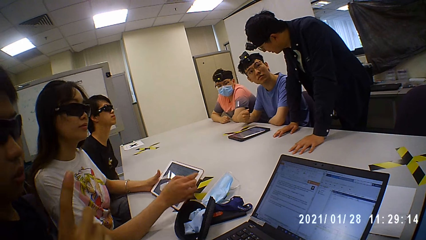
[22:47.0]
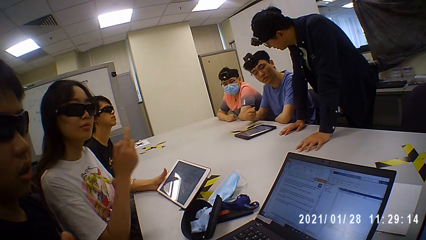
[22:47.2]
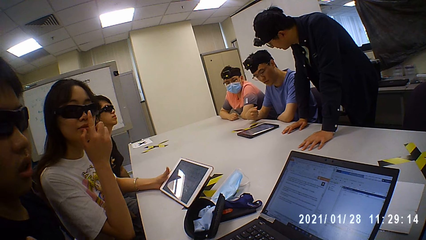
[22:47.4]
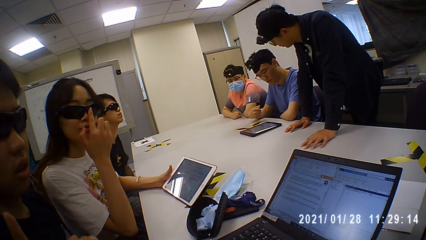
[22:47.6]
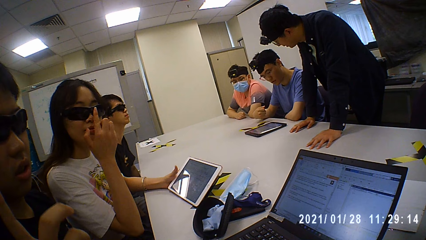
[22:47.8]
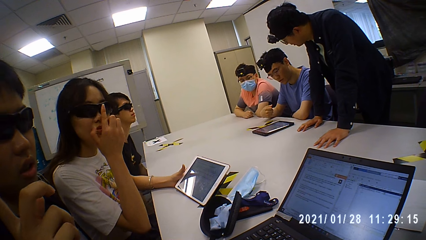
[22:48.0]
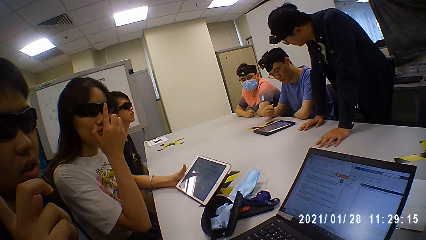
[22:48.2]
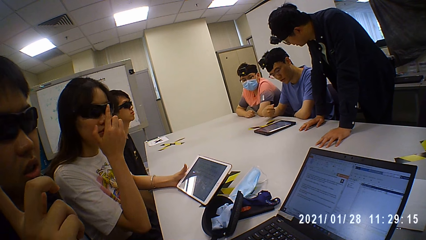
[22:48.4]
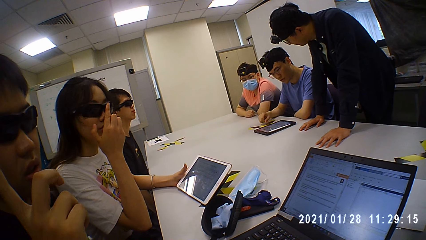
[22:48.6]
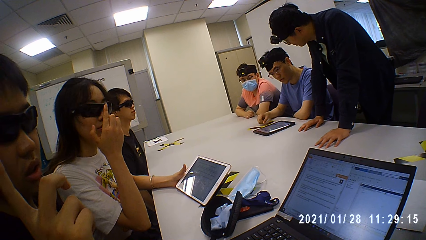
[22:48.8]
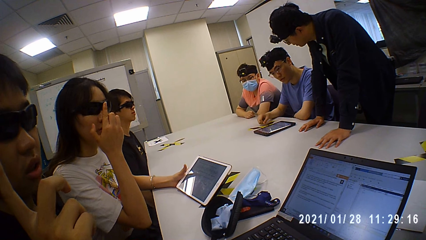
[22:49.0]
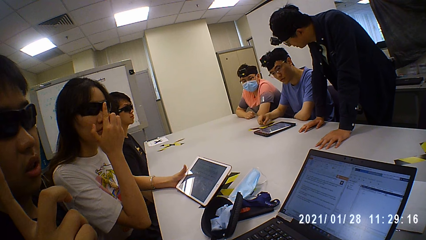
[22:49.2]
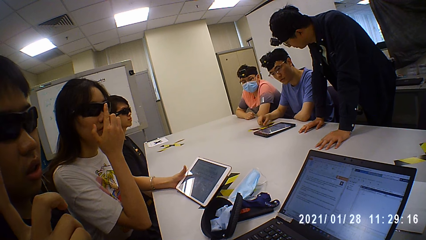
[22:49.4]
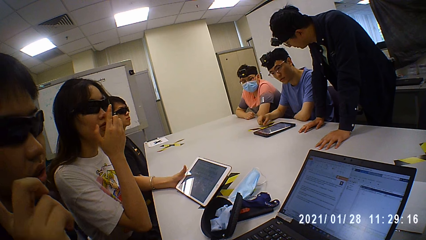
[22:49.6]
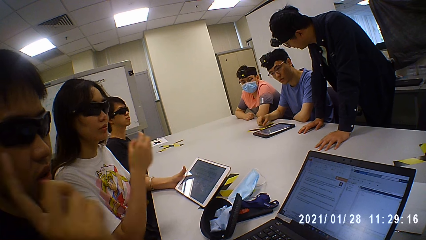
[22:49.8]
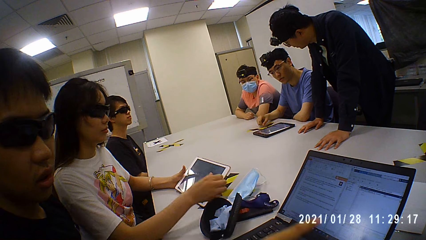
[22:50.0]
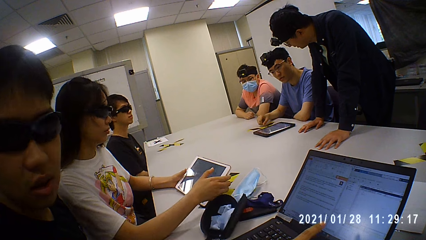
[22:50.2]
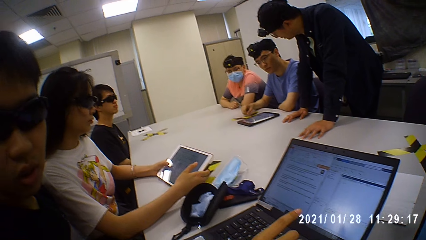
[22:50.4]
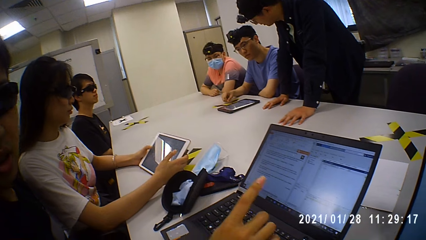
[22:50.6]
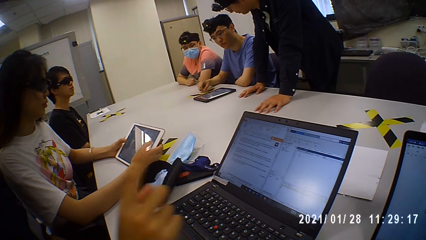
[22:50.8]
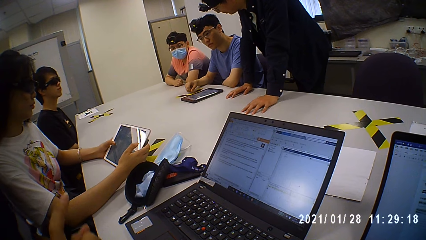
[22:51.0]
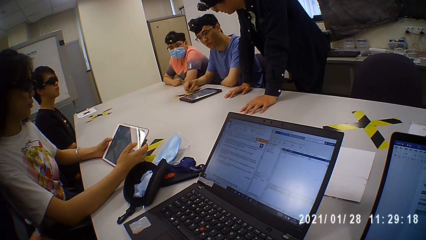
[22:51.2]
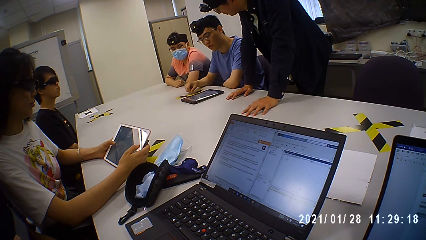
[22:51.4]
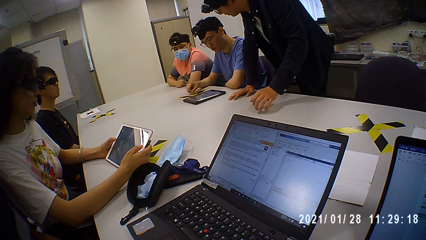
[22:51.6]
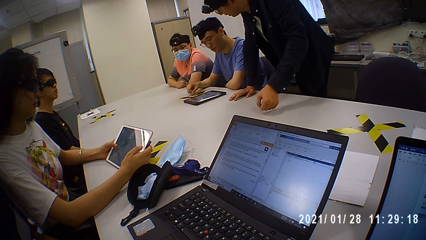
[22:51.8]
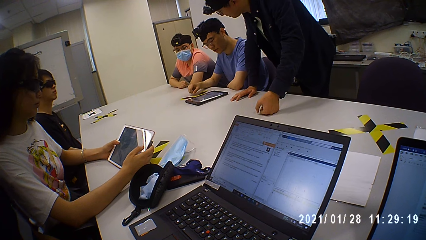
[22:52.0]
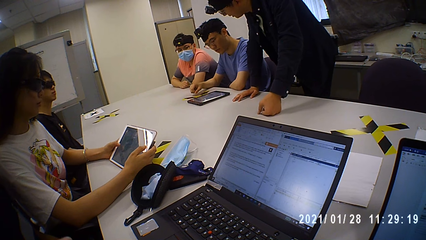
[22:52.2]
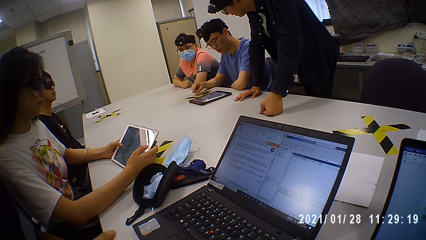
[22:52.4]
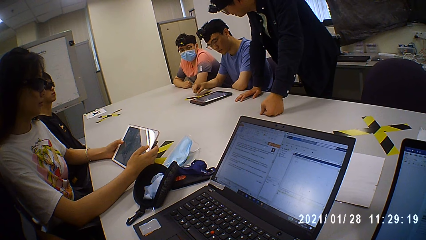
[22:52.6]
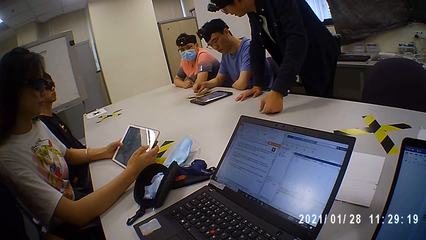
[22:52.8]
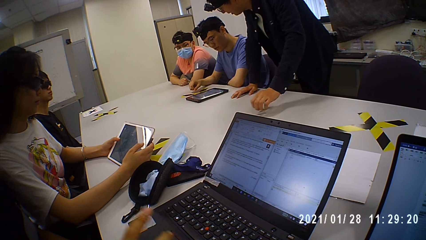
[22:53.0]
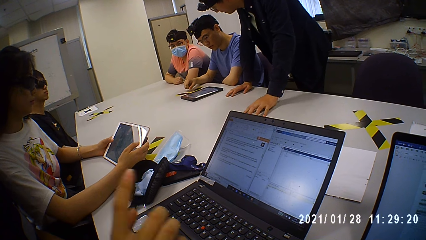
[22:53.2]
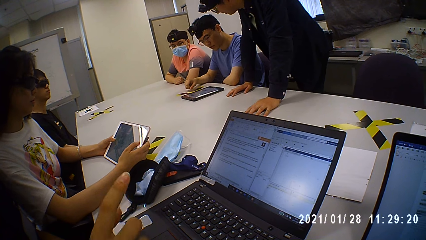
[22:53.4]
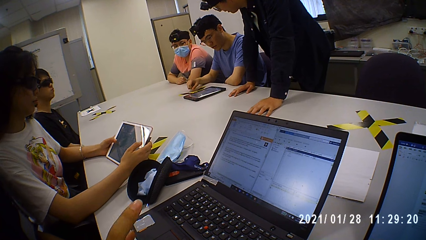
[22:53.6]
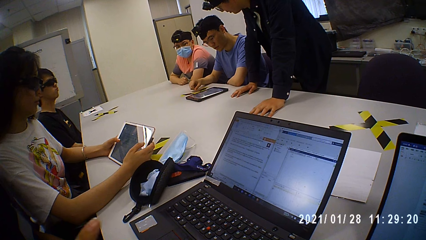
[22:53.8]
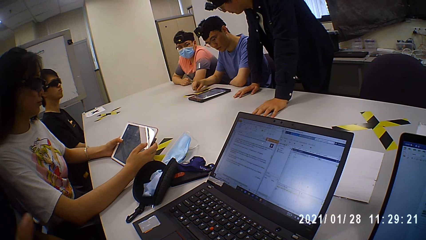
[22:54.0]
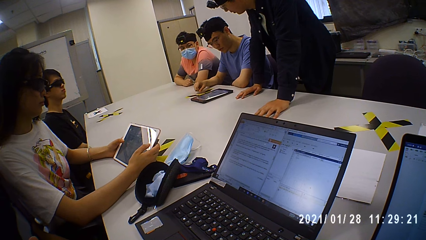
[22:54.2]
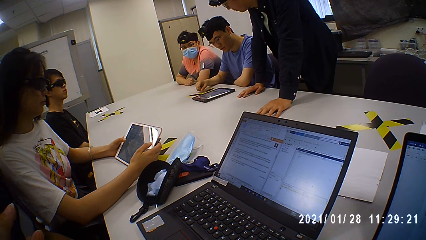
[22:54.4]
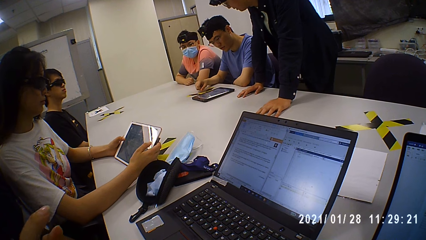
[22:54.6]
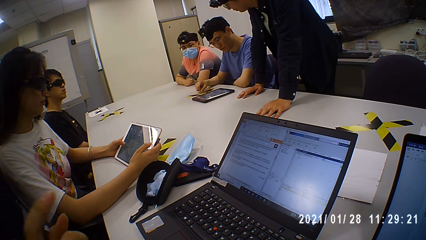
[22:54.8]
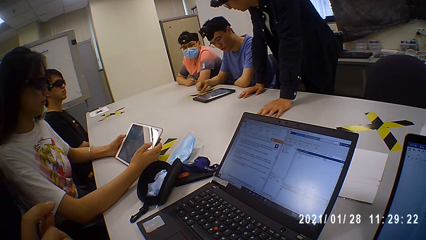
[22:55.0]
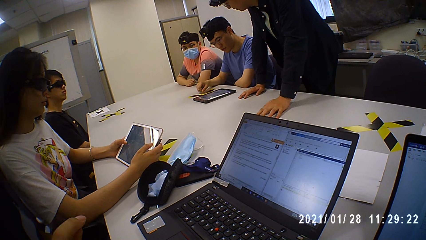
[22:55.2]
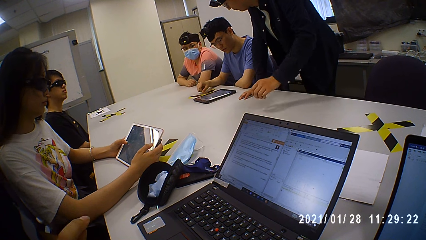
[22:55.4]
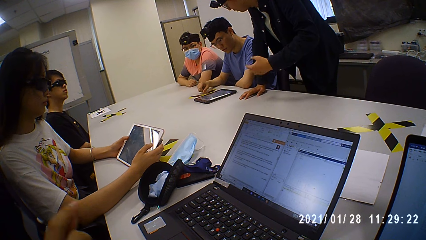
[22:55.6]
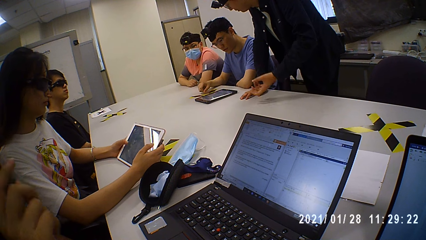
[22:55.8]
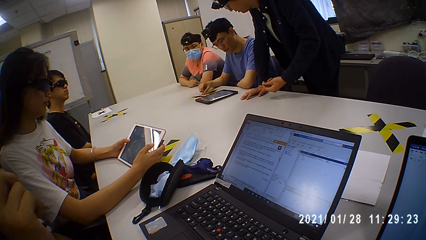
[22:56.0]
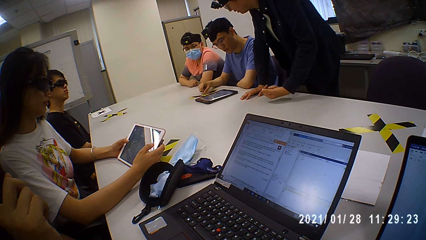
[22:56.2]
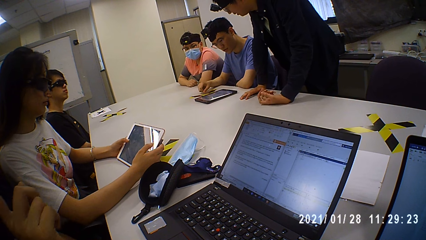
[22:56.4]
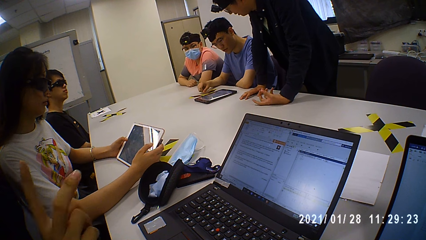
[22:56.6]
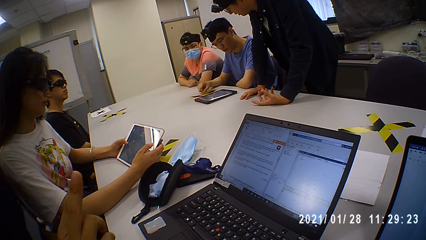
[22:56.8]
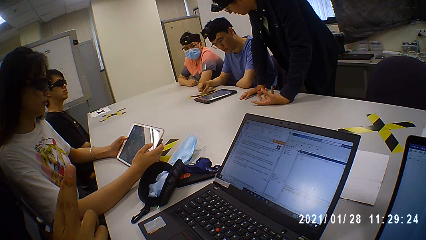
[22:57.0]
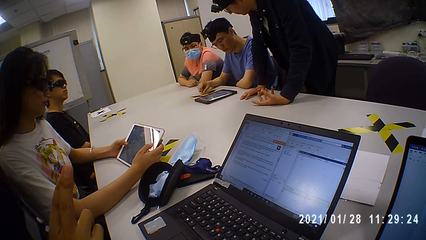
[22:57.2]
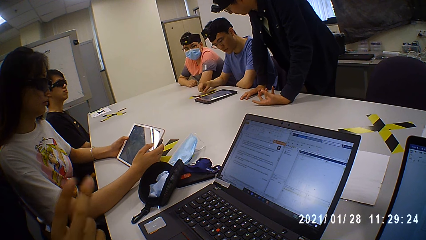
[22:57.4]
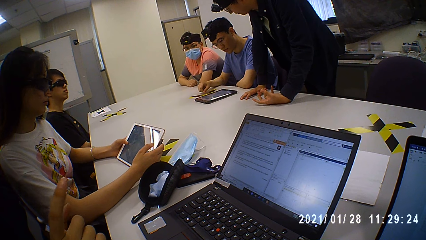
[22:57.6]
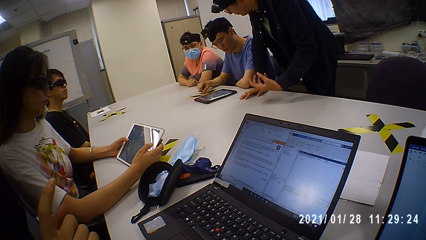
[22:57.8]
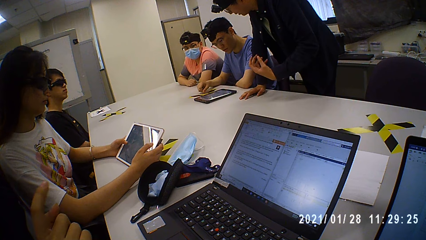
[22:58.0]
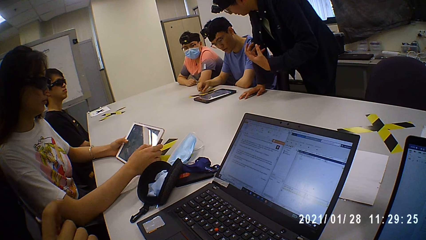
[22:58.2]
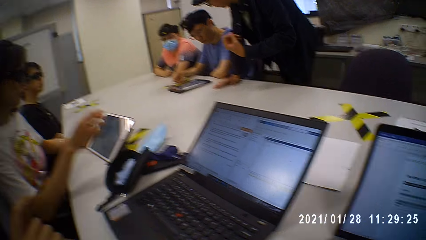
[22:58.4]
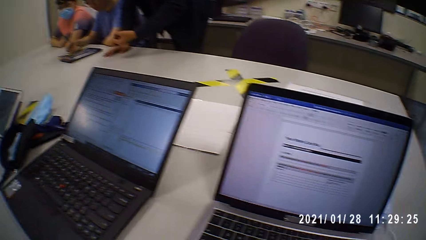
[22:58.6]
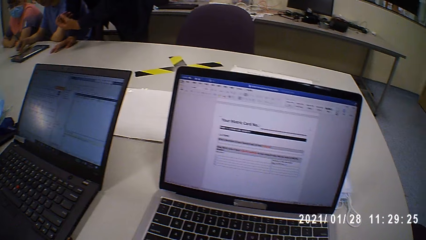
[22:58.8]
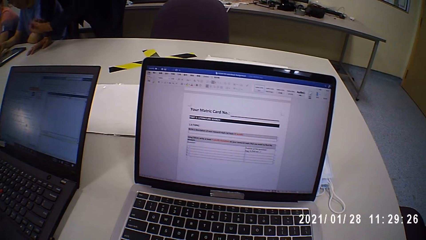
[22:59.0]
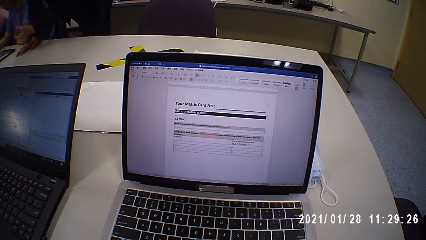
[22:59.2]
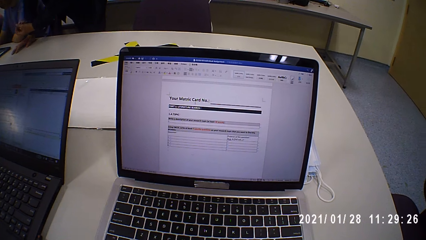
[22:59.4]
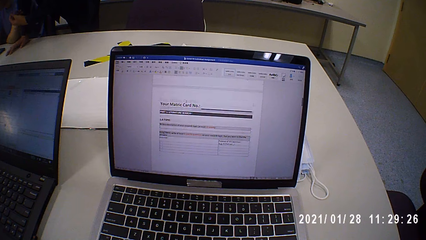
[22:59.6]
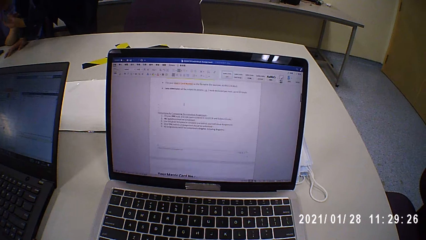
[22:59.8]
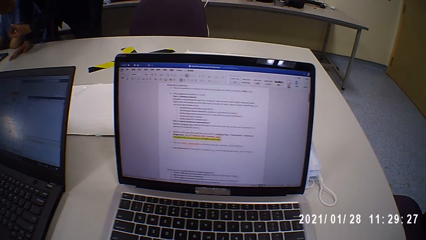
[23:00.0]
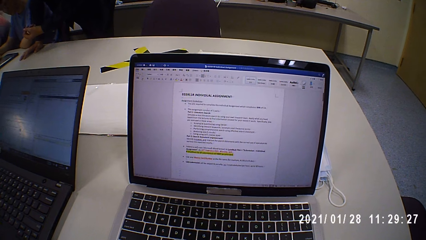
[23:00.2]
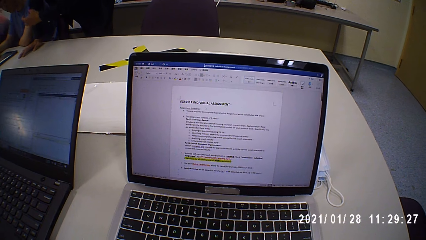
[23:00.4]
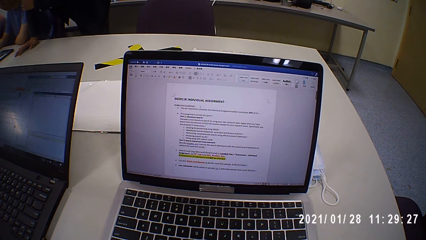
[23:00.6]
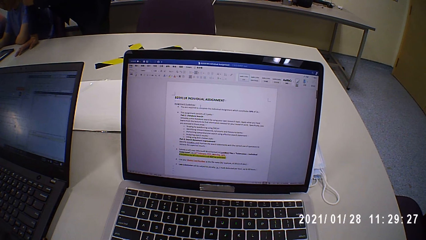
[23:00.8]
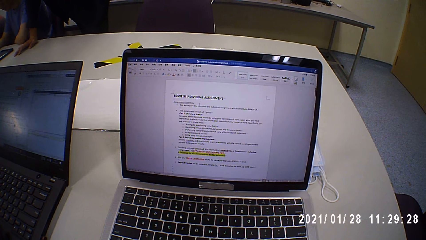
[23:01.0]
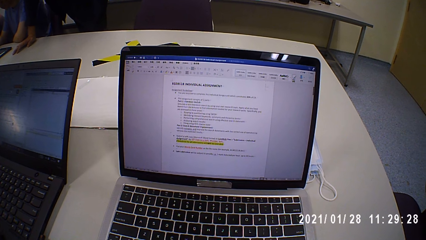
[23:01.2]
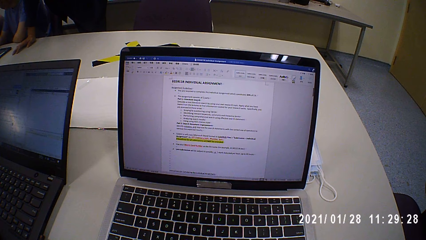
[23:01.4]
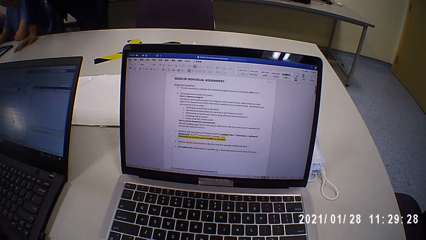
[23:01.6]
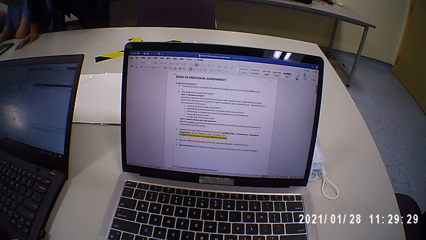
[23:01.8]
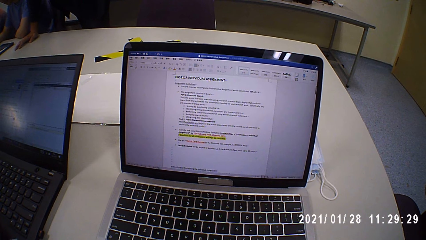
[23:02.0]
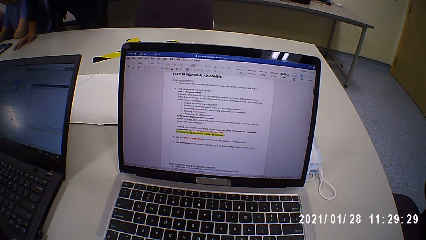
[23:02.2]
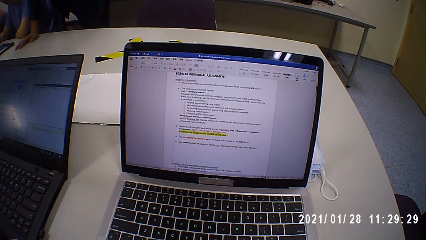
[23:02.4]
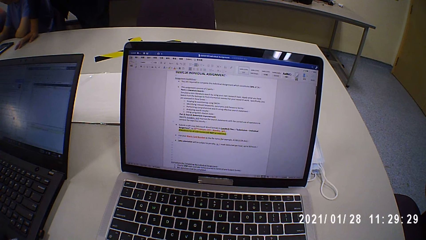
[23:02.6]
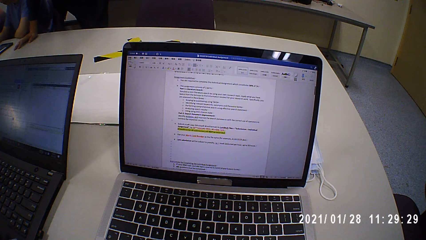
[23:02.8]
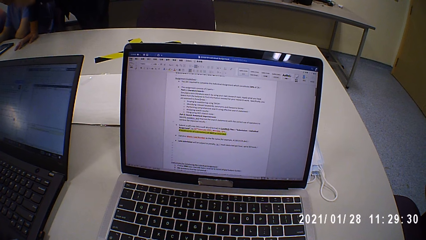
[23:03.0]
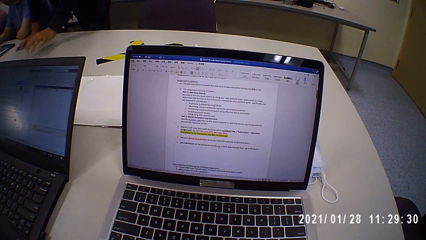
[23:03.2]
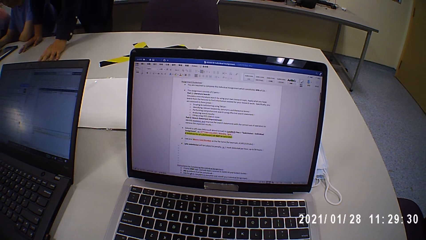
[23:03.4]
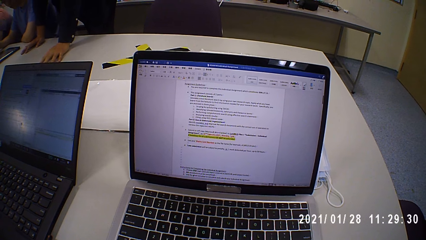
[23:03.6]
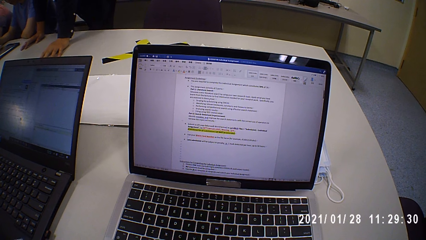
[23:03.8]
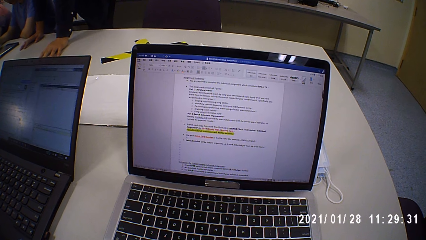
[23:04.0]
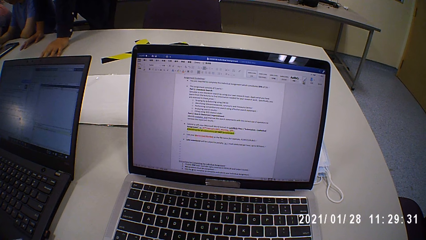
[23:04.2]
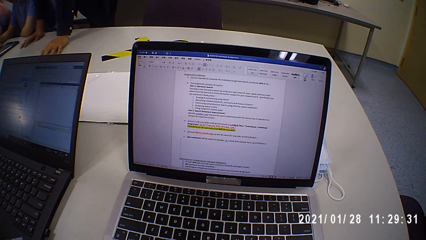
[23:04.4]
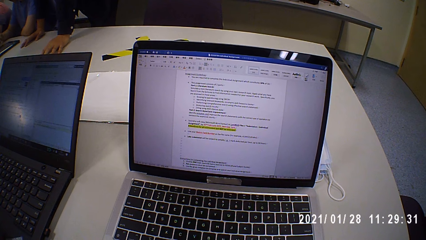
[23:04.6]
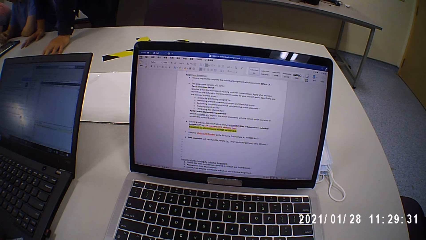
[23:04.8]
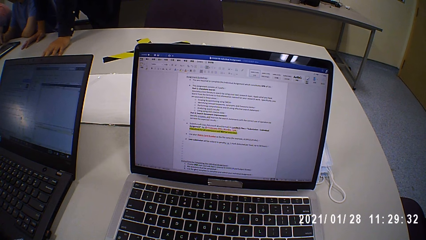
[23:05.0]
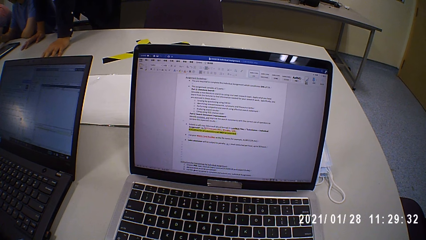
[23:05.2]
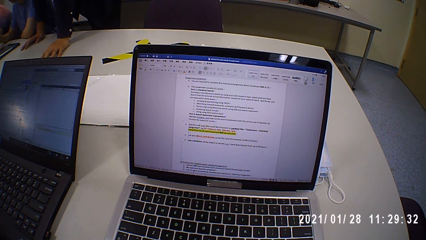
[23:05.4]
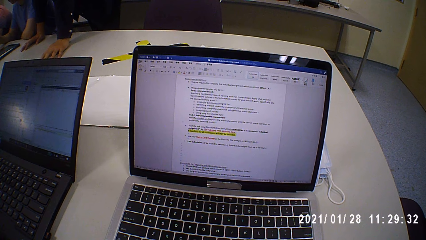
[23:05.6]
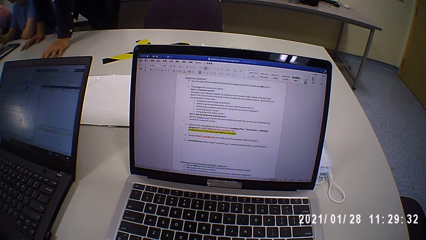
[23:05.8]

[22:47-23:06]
A person touches her goggles. Another person points on the laptop screen. The first person scrolls on the tablet. A man talks to the camera wearer. The camera wearer talks to the man. A third person looks on the tablet. A fourth person leans on the table. The camera wearer talks to the man and looks at the laptop. They scroll on the laptop. The man talks to the camera wearer. The camera wearer looks at the laptop. They talk to the man and look at the laptop.
